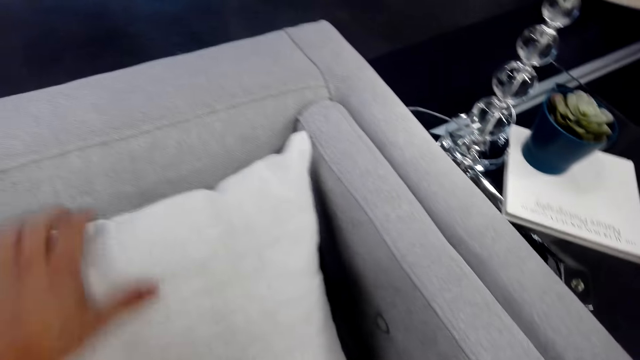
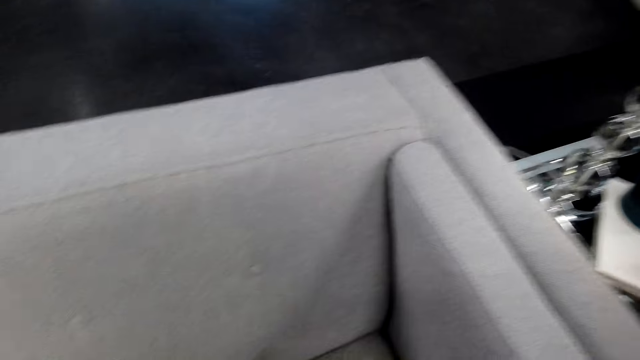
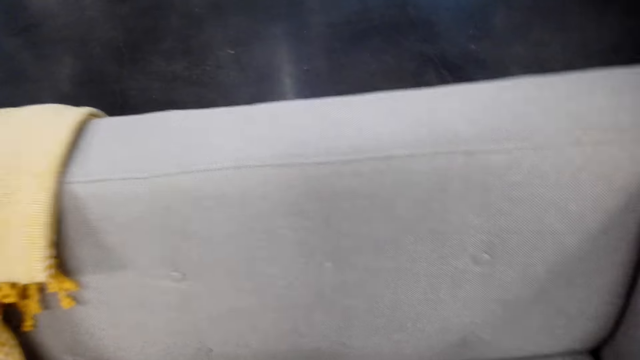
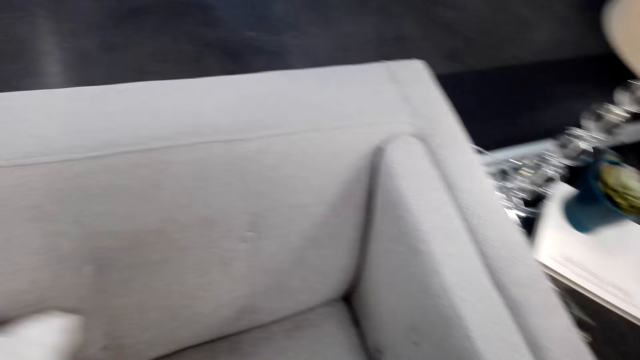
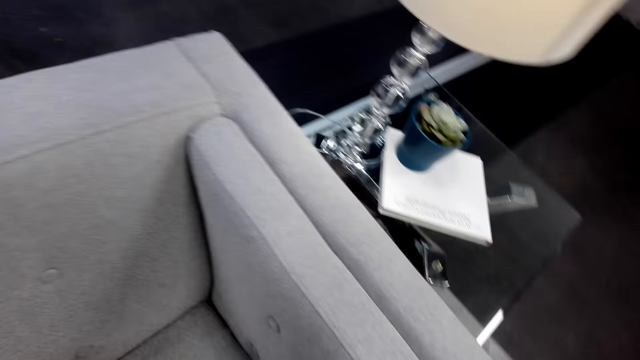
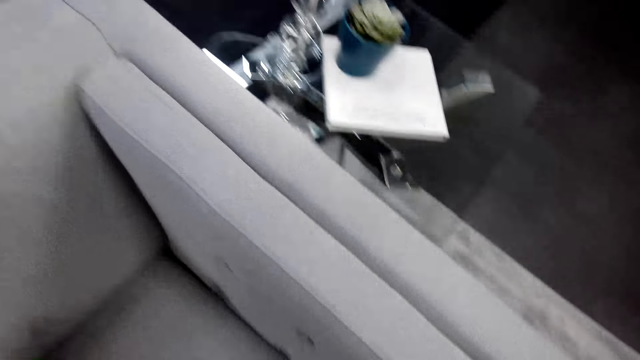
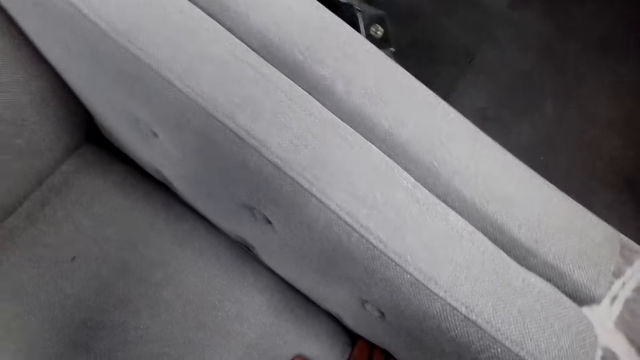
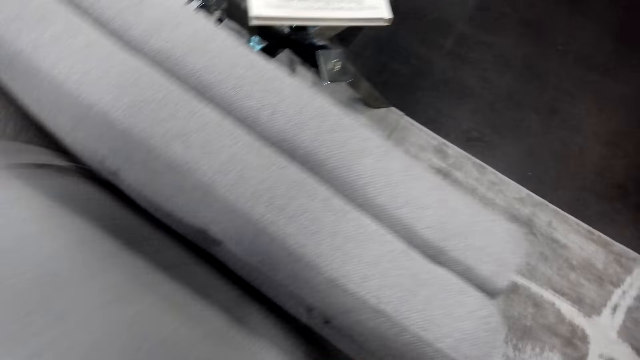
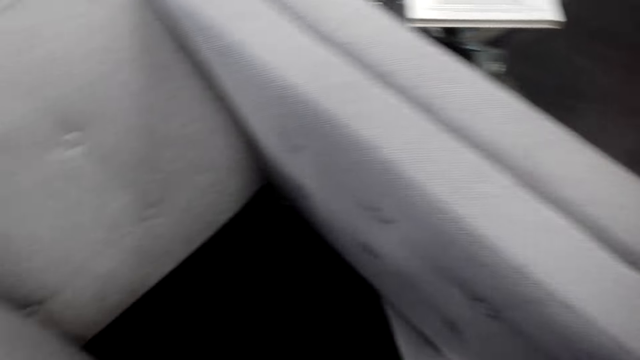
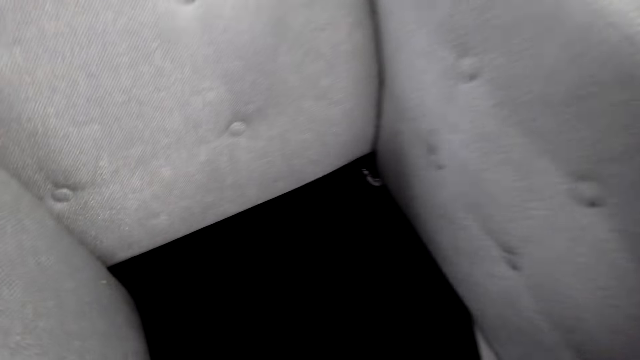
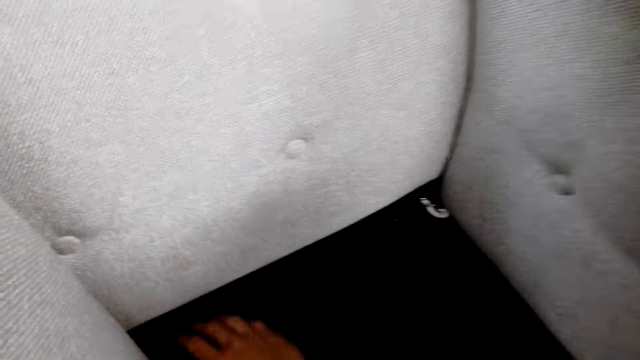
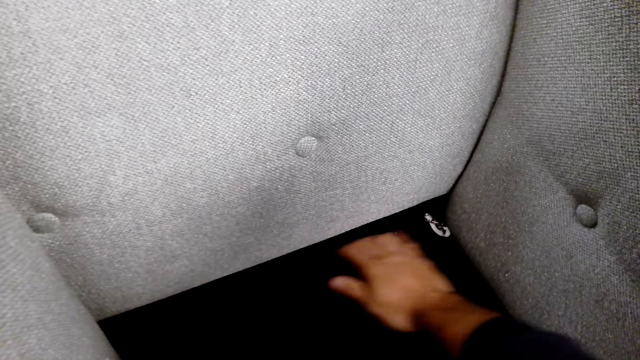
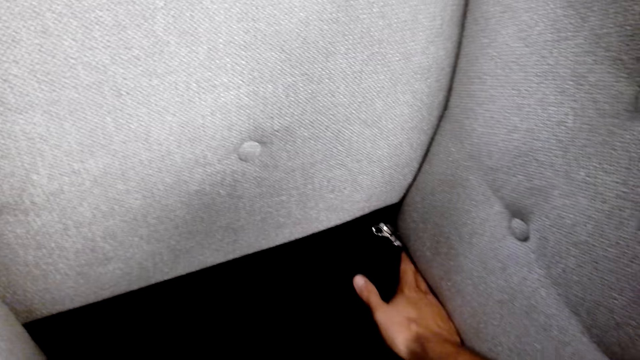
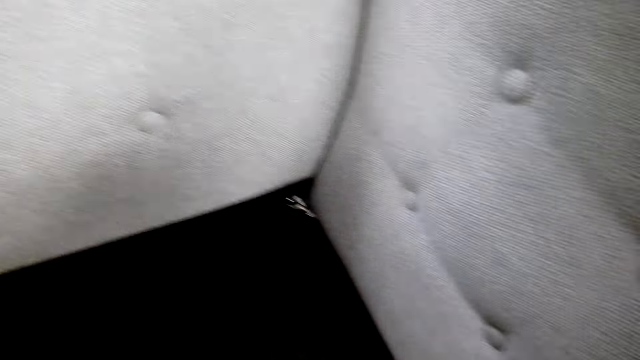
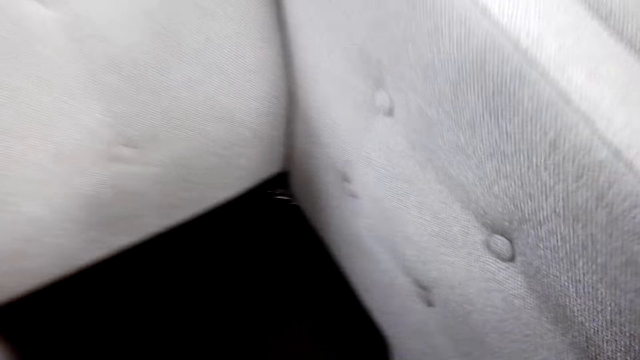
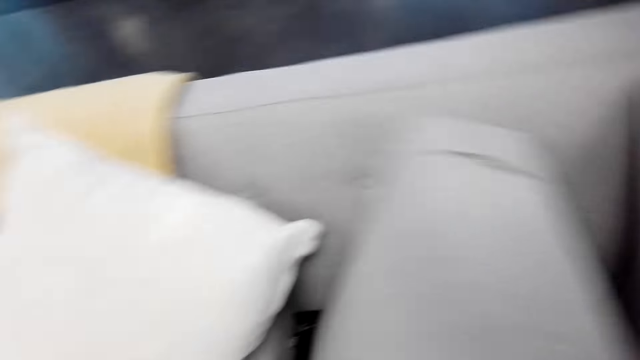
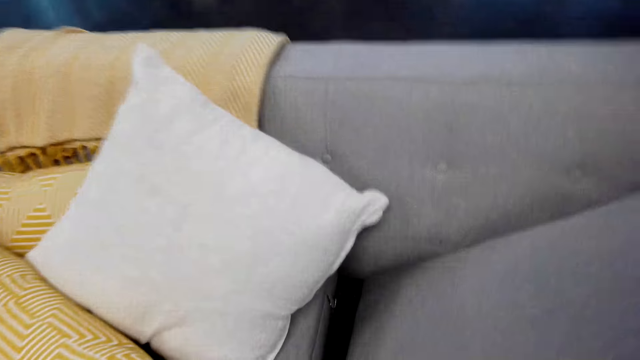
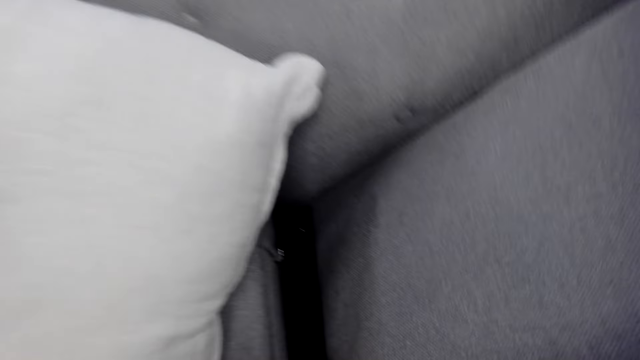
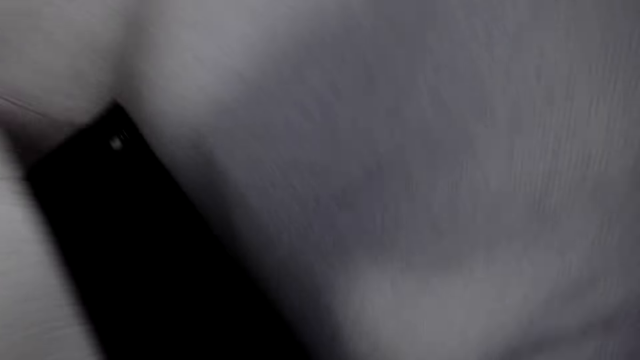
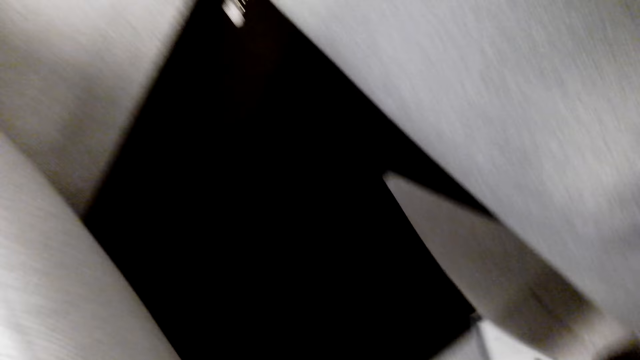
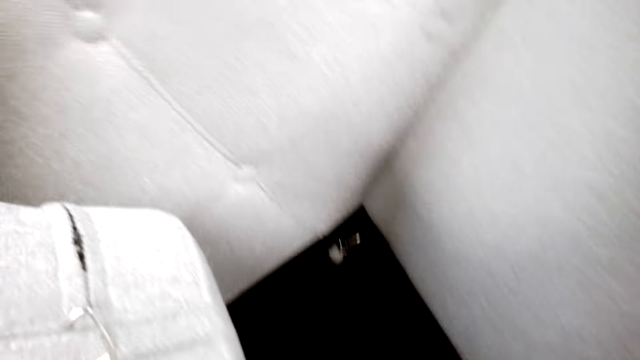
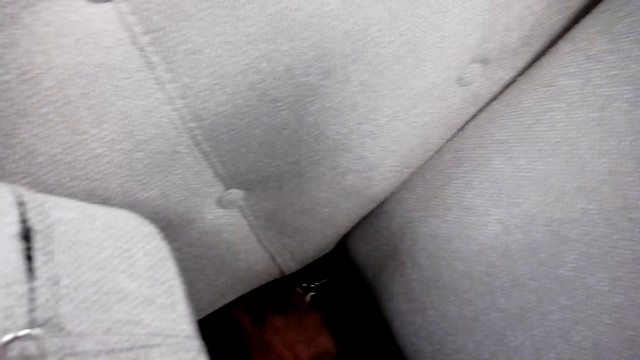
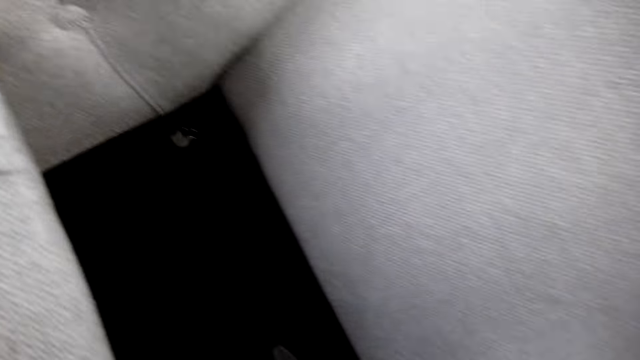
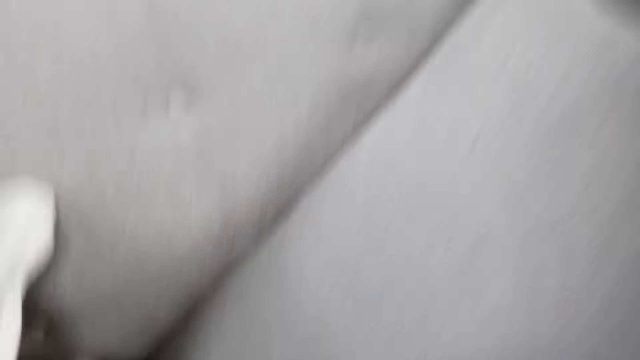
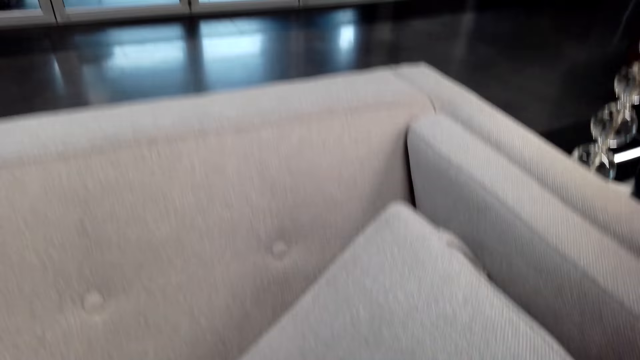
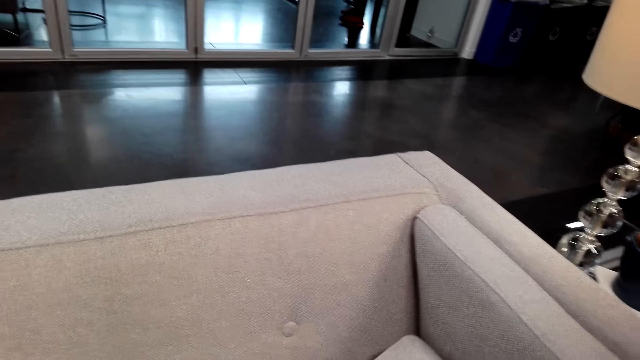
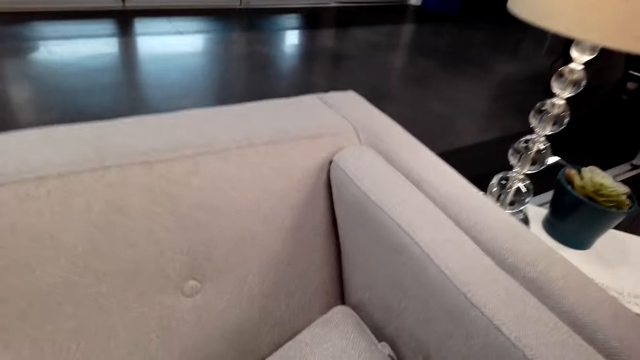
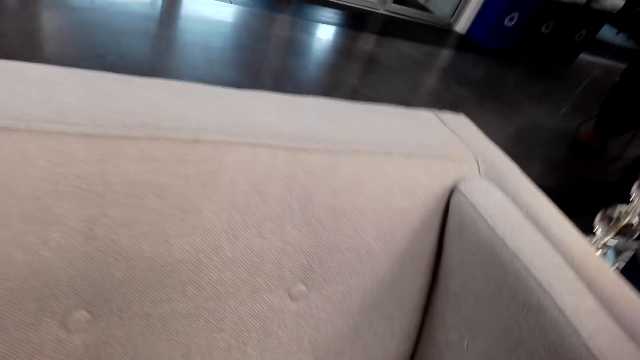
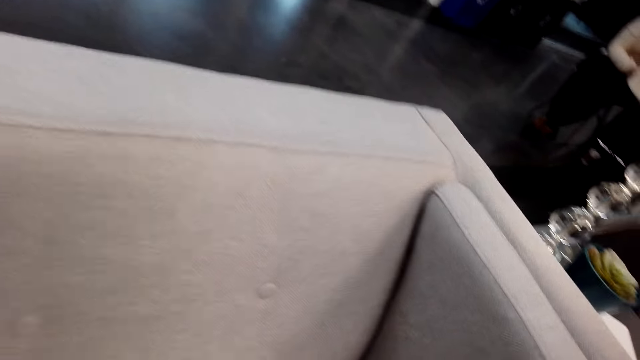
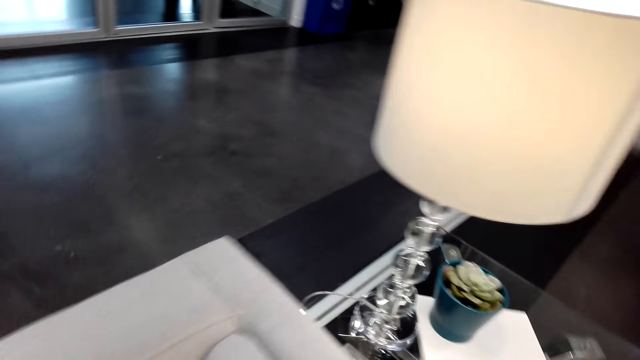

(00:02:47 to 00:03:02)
The camera wearer moves a pillow with the other hand. They arrange throw pillows on the couch. They lift a cushion, move a hand on a sofa, move the cushion, move a hand on the sofa and put down the cushion.

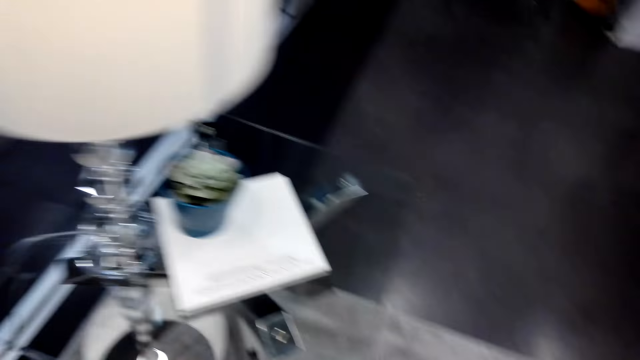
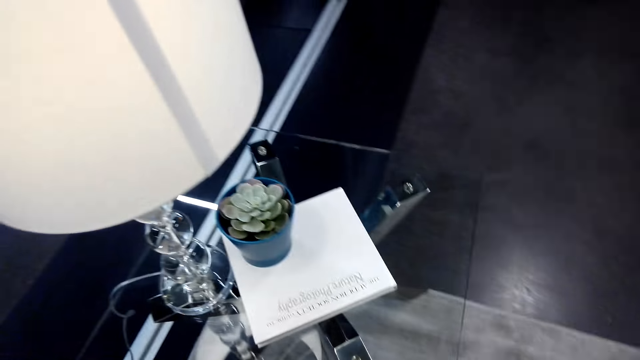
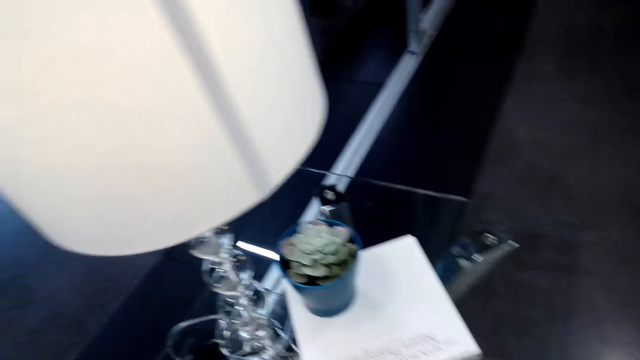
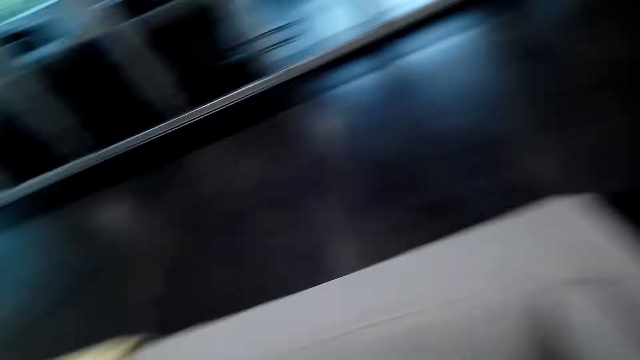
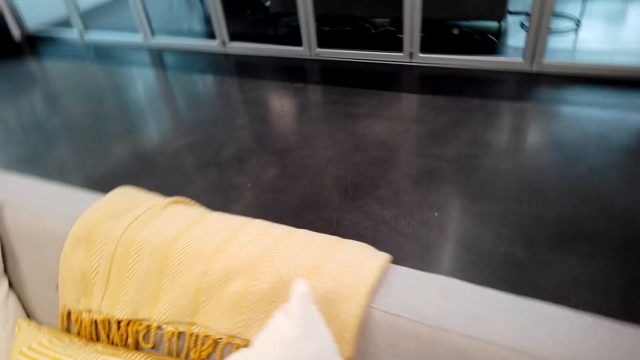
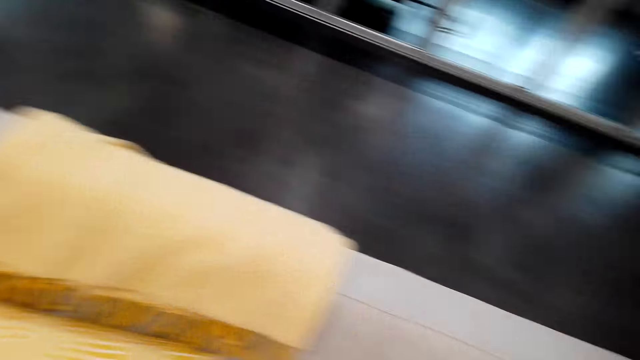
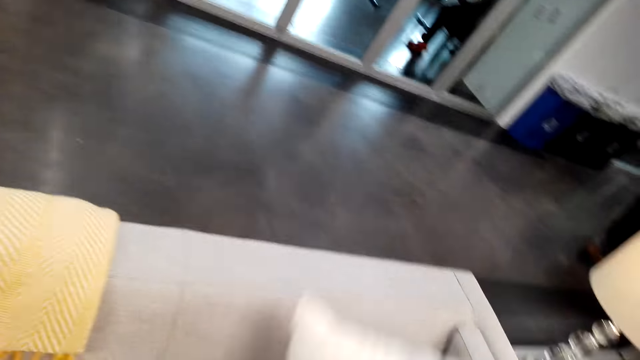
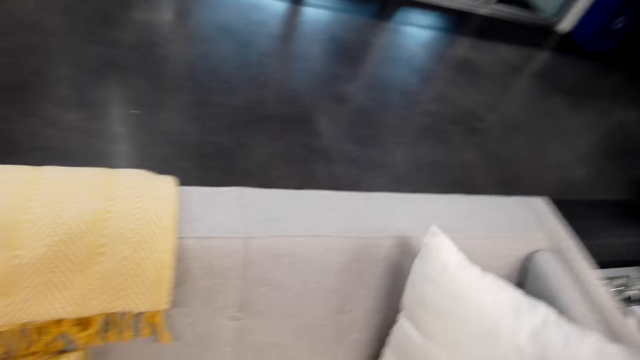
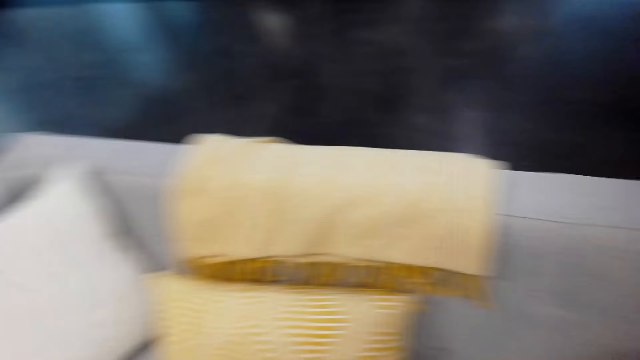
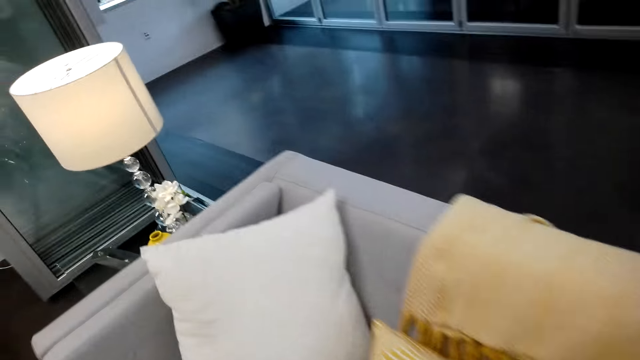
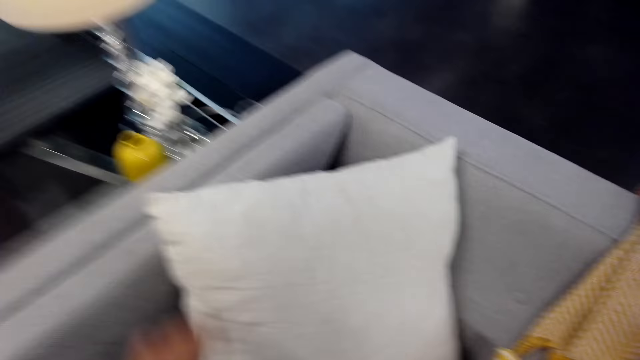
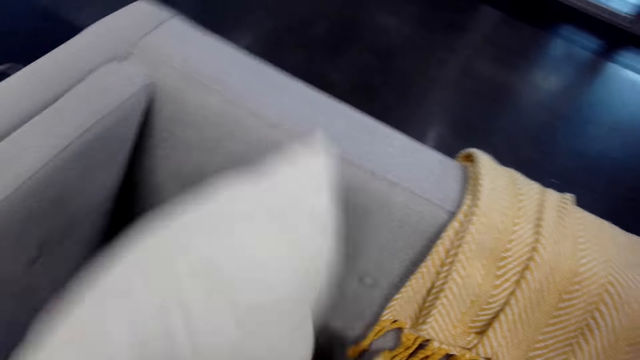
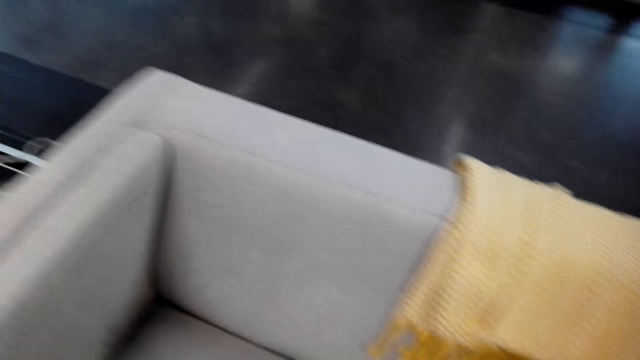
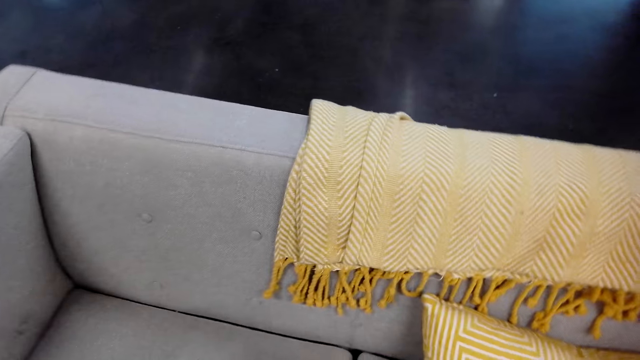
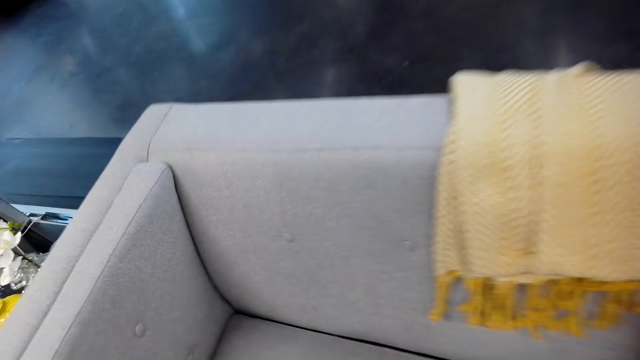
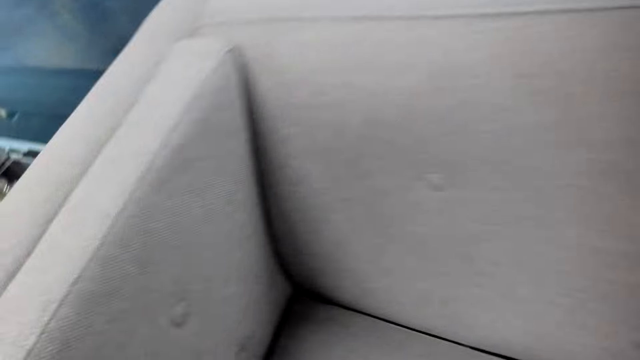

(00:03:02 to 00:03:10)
The camera wearer picks up a pillow. They put down a cushion on a sofa. They pick up the pillow.
